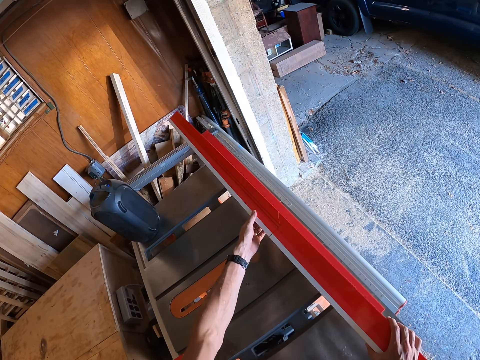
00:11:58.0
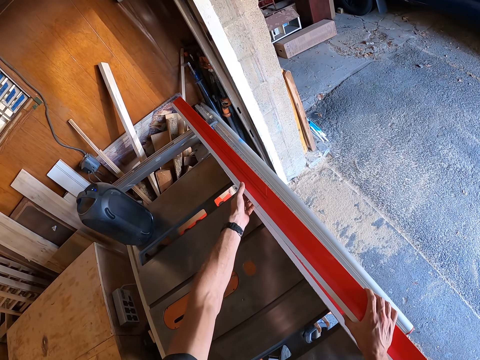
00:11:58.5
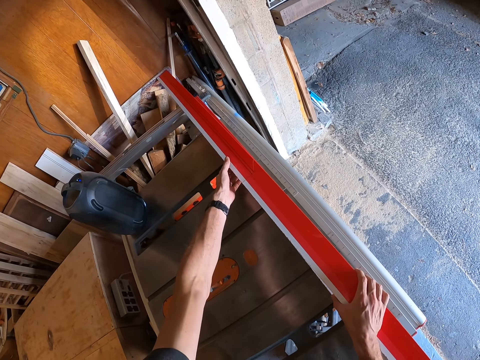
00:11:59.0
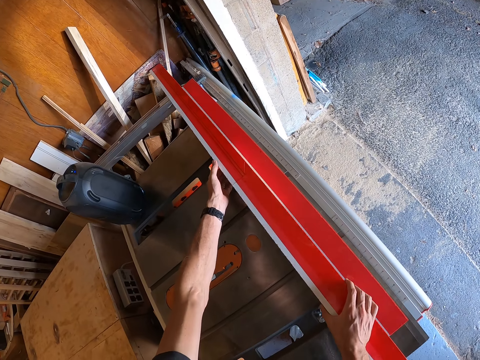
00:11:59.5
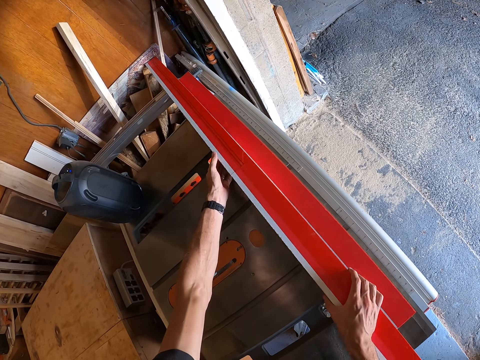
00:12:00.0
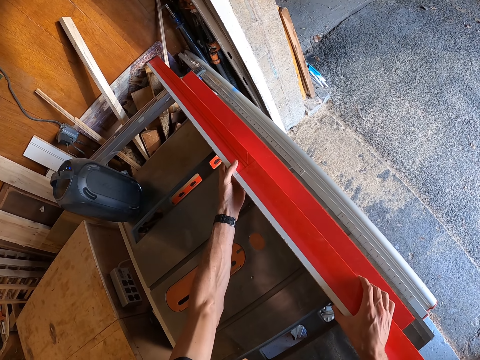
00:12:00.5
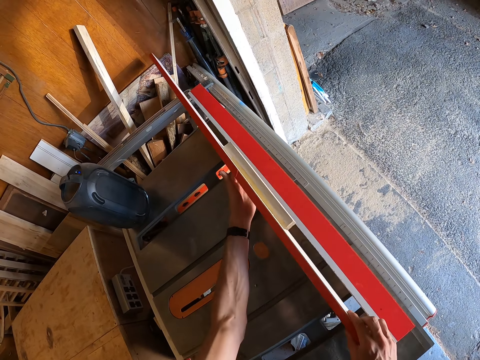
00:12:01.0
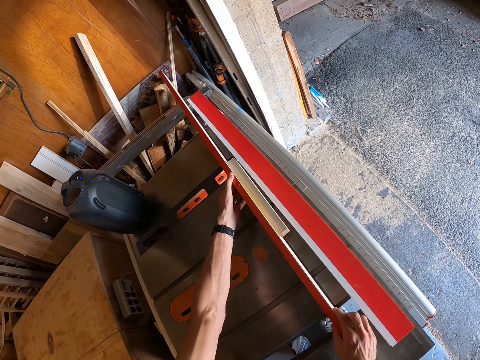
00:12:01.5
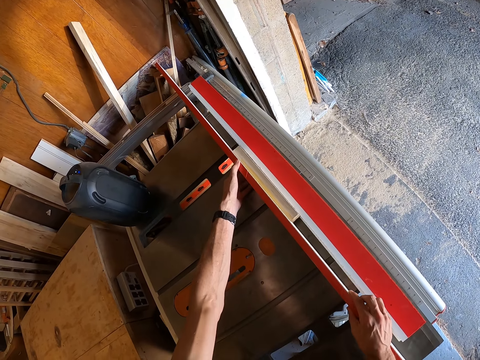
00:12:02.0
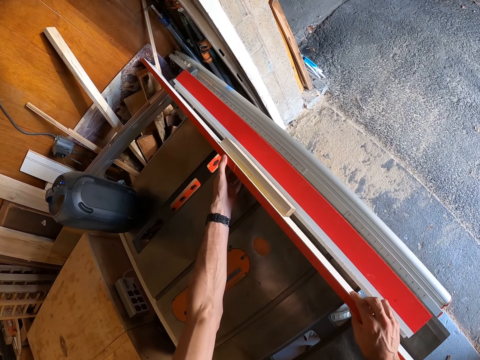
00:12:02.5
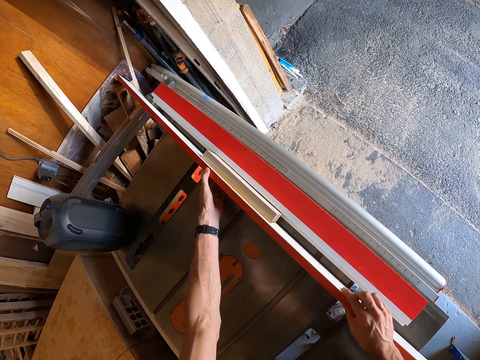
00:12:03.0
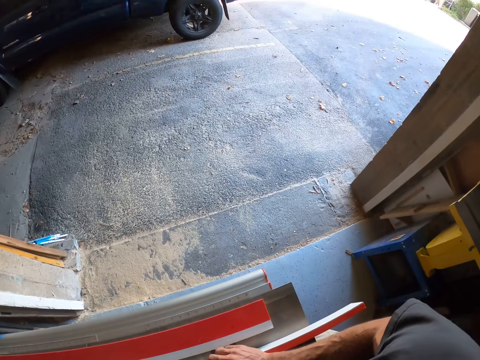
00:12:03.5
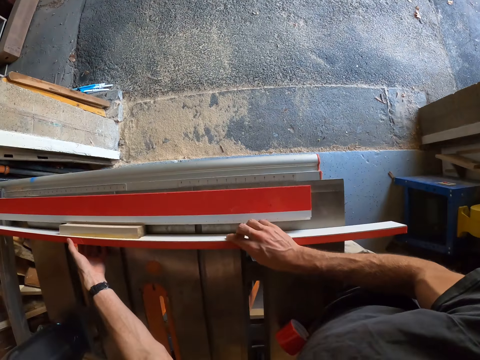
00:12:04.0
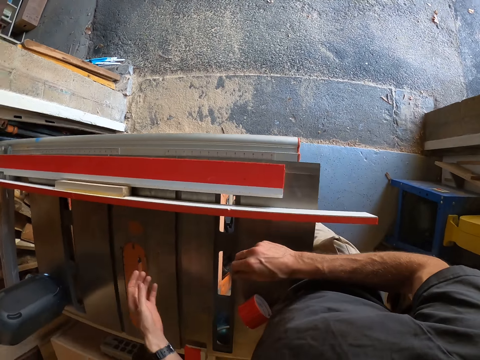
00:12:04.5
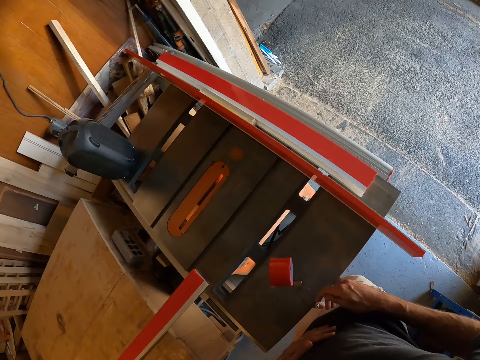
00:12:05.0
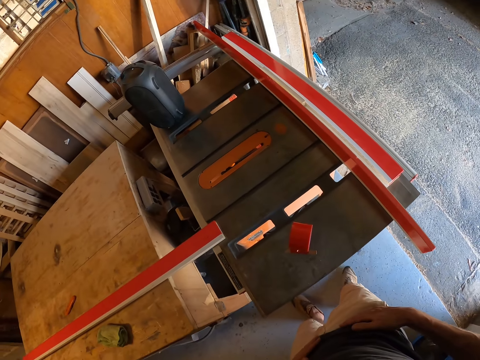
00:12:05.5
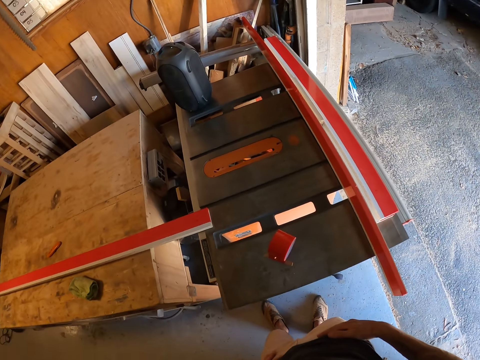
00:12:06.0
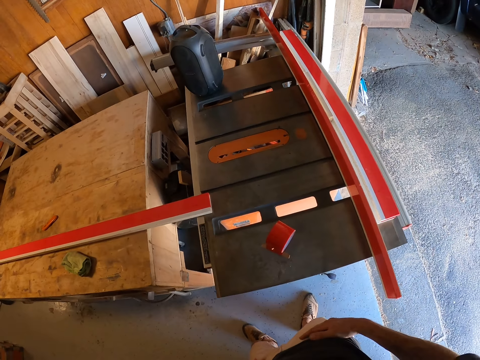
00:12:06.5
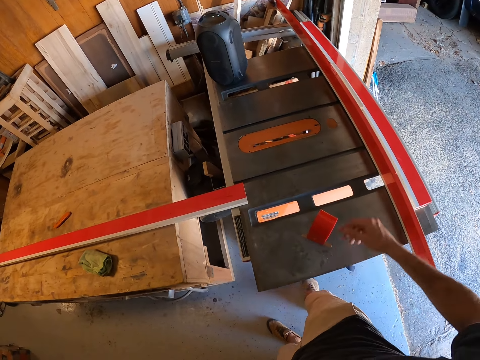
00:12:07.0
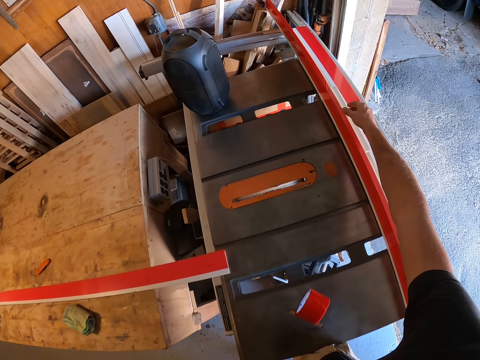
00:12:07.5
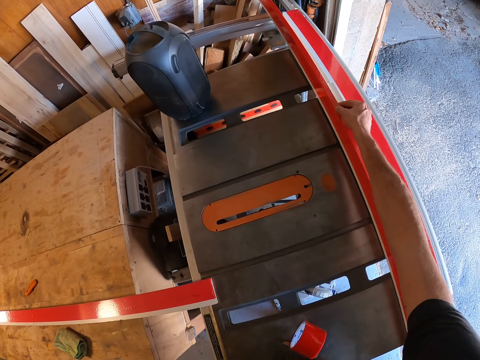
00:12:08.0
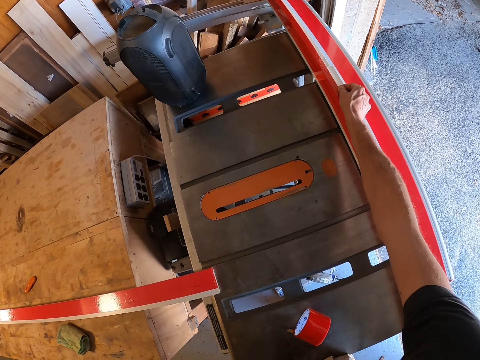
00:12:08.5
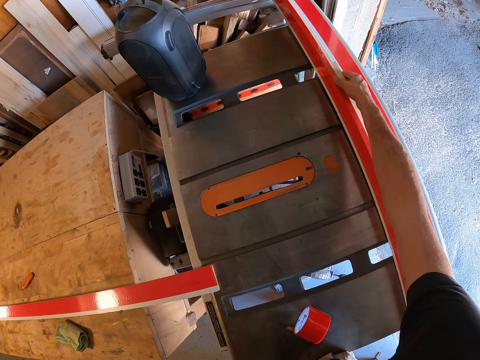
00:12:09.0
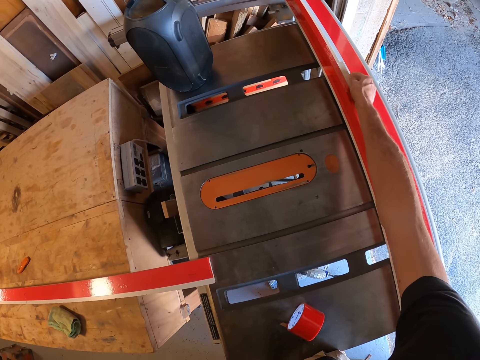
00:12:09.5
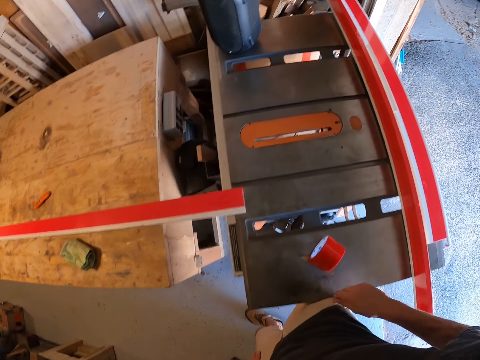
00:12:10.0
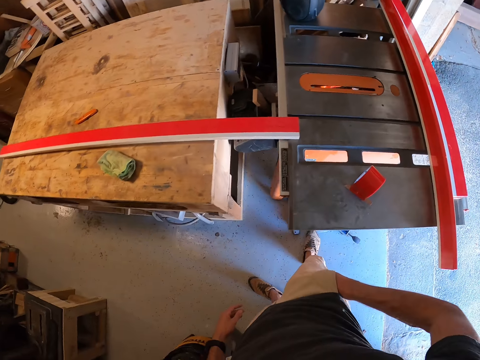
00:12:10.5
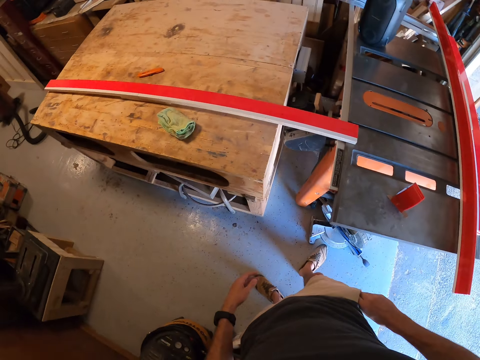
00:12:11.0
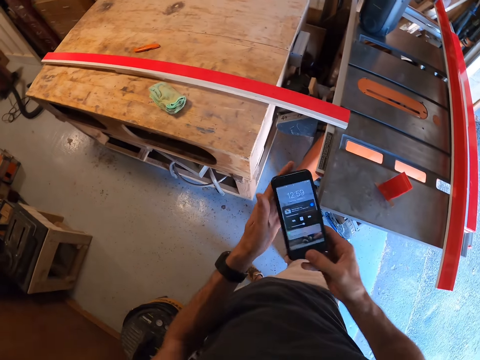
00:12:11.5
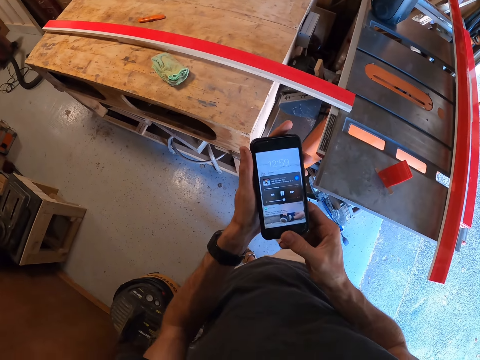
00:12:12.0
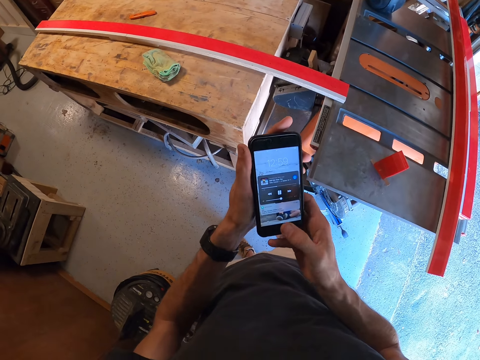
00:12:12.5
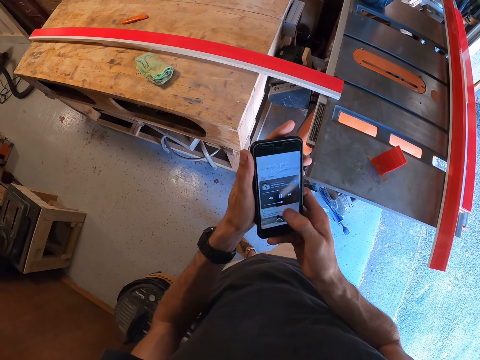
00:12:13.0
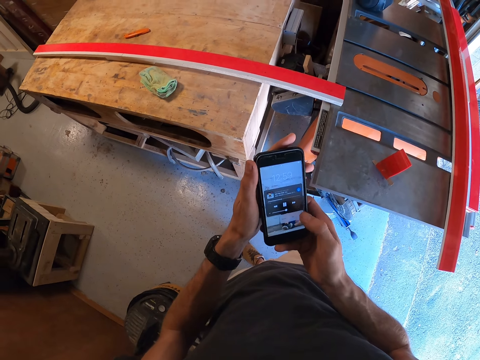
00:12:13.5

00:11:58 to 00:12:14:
The camera wearer places the plank or wood on the table. He stares at the wood. He touches the wood. He adjusts the plank tape with his hand. He picks the phone from the pocket. He puts his hand into his pocket. He operates his phone.

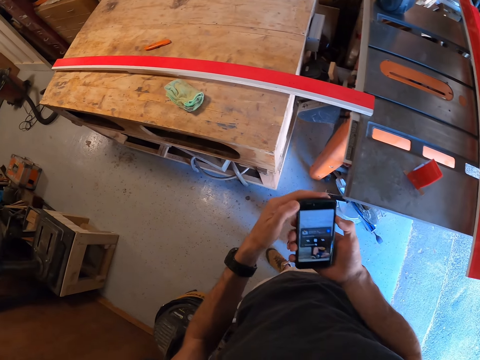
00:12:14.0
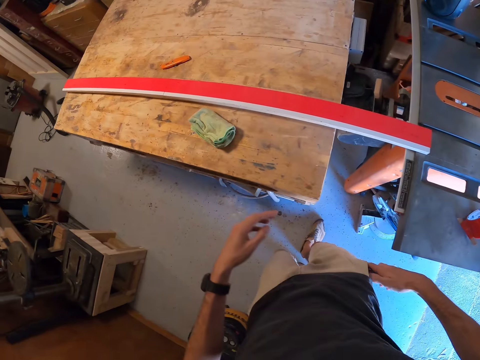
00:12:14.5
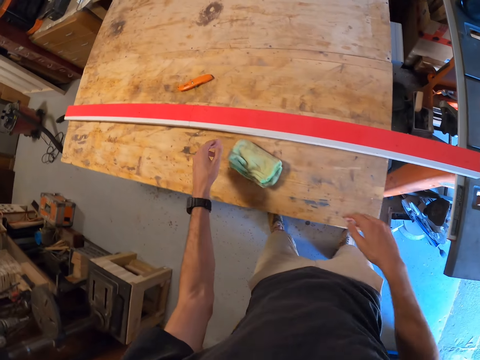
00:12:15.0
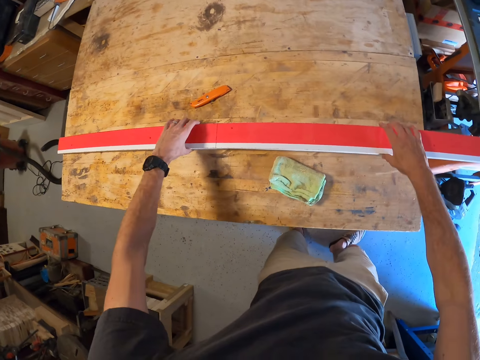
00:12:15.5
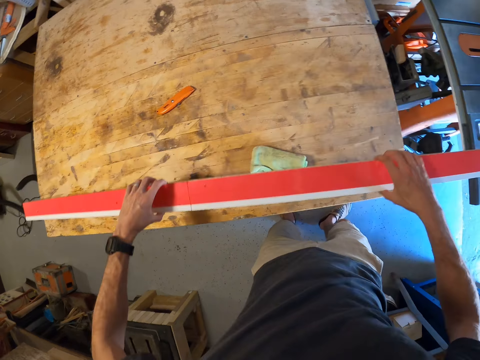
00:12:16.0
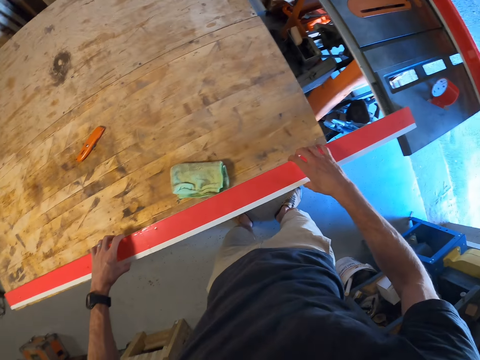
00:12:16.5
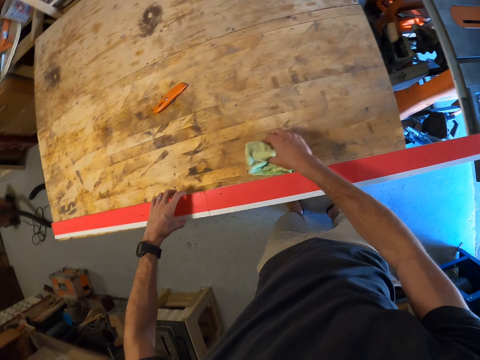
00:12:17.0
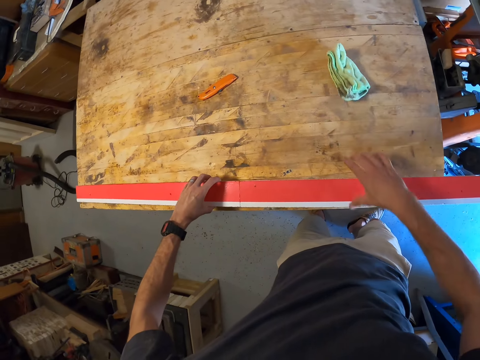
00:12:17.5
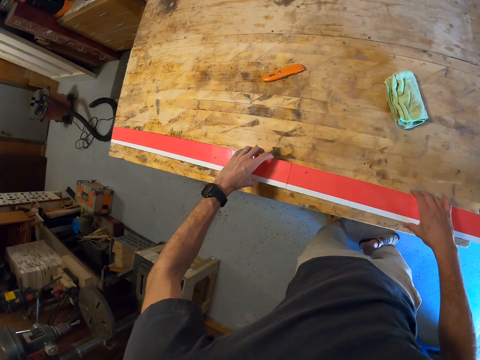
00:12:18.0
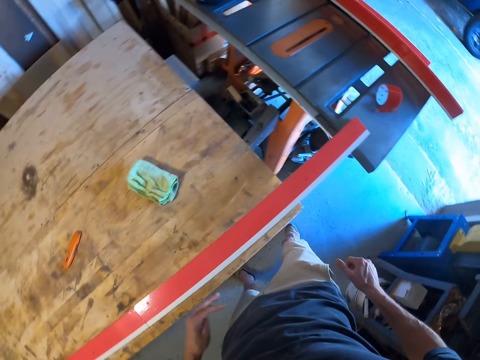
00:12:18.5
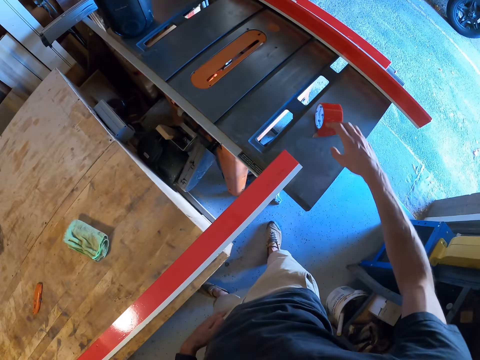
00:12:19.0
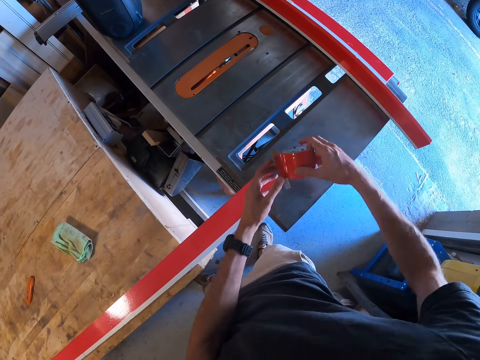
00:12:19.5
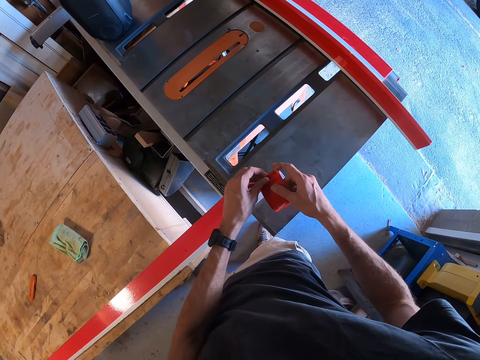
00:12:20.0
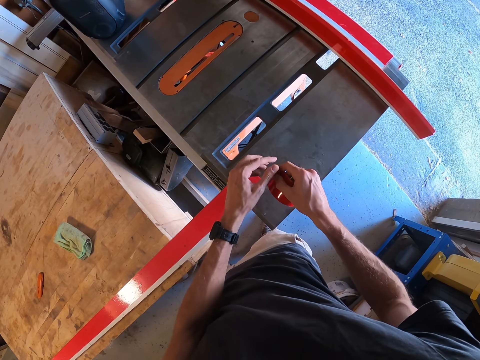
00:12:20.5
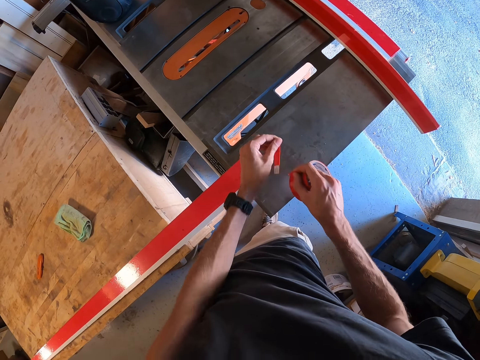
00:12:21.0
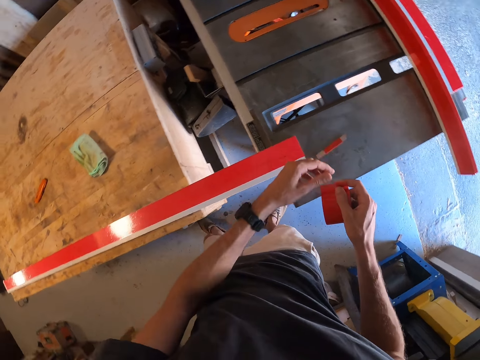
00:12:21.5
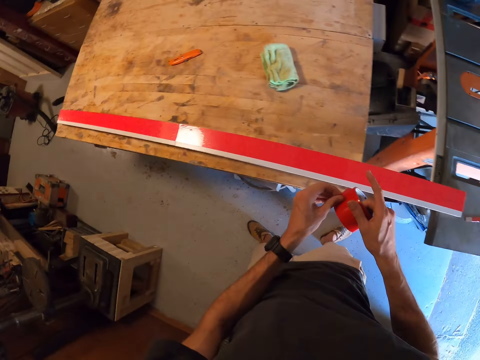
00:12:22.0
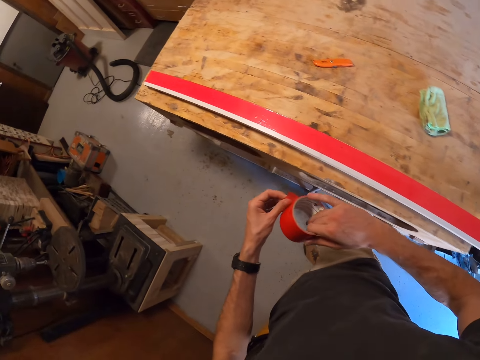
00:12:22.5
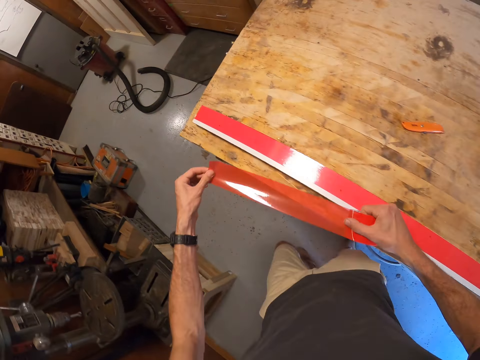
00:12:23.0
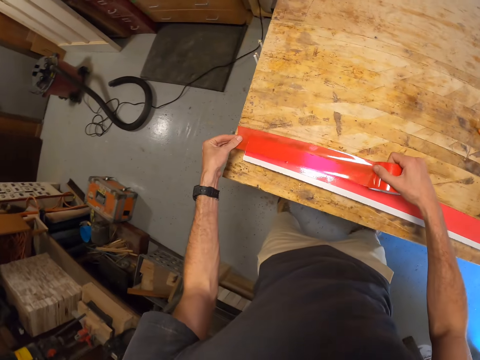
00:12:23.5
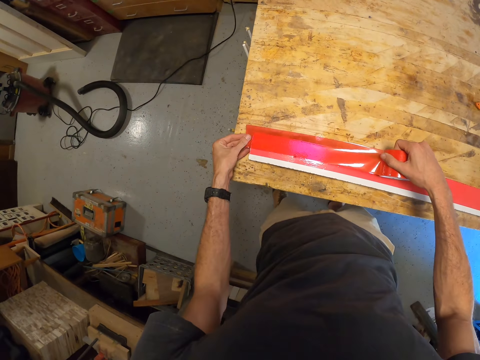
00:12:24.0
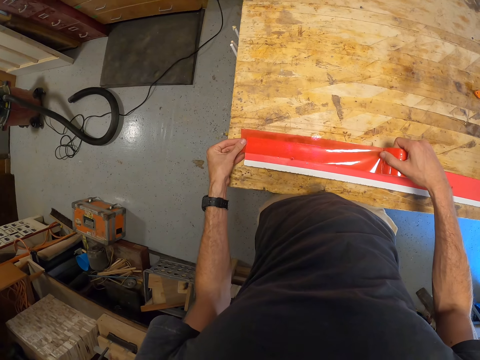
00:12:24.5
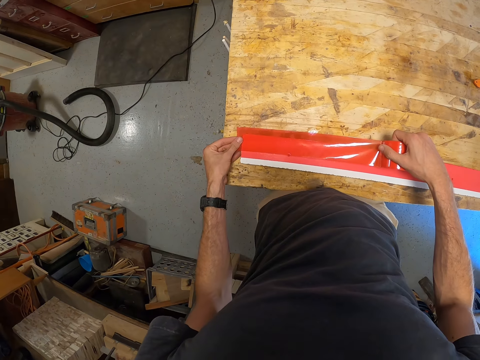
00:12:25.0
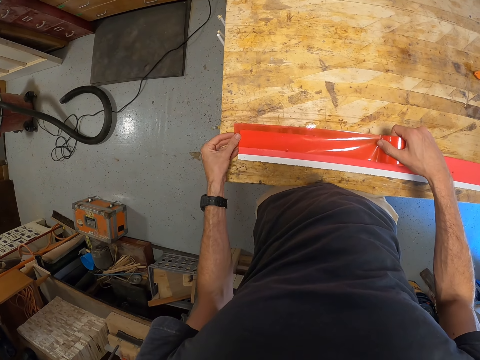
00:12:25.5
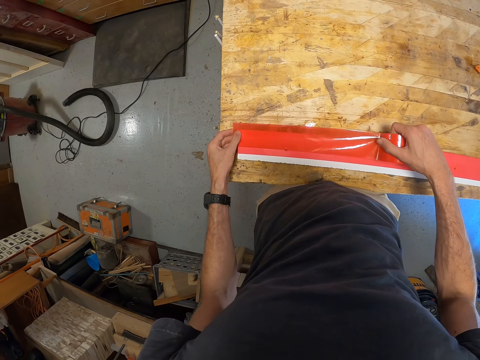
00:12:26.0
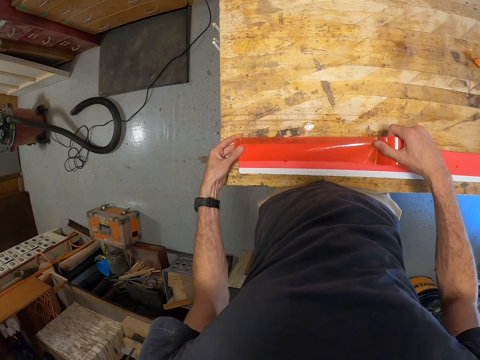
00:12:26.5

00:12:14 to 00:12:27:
The camera wearer puts his phone back into his pocket. He moves the wood on the table. He adjusts the other plank on the workbench. He moves the fabric on the table. He adjusts the cloth on the workbench. He picks up the tape or sellotape on the table. He removes something from the sellotape. He drops the plank hook on the table. He opens the tape with his hands. He places the tape on the plank.
